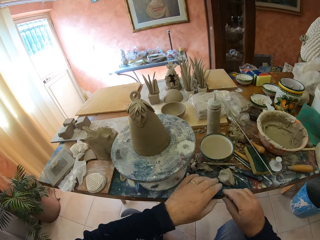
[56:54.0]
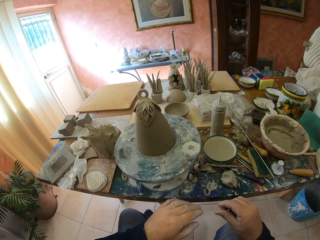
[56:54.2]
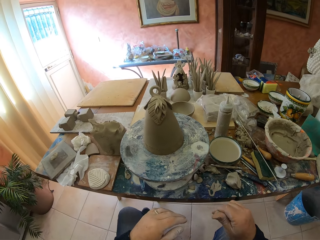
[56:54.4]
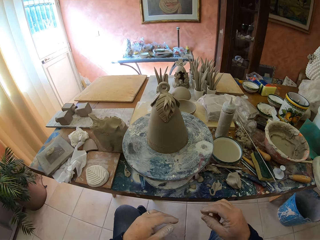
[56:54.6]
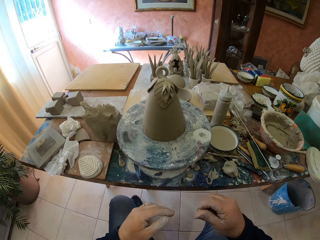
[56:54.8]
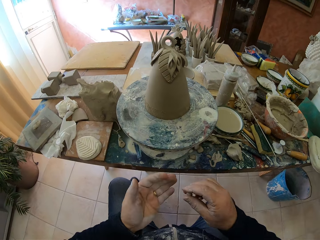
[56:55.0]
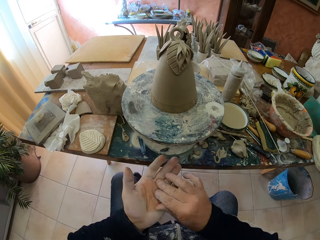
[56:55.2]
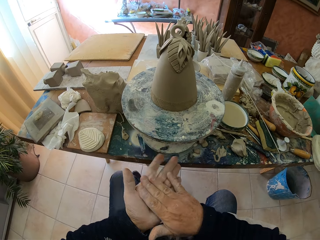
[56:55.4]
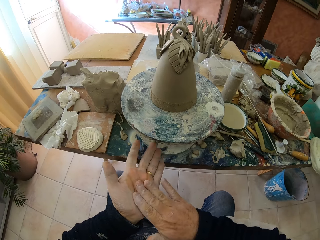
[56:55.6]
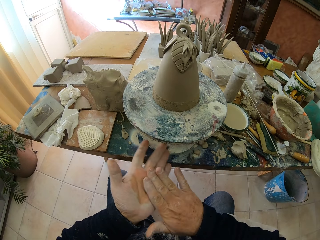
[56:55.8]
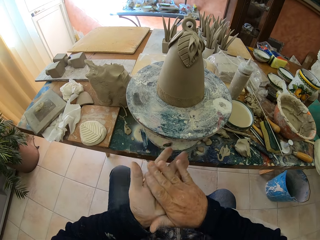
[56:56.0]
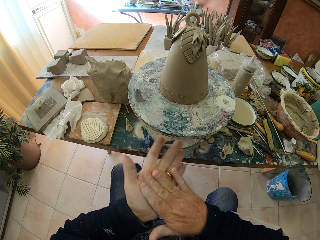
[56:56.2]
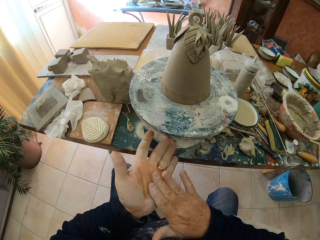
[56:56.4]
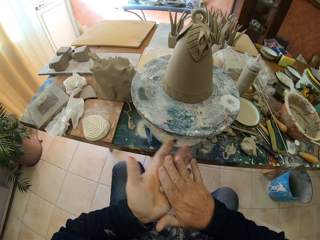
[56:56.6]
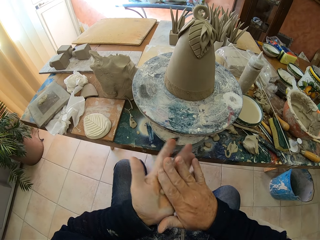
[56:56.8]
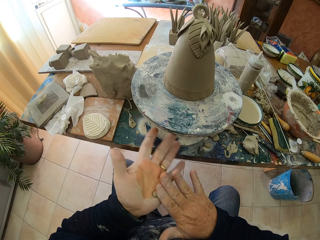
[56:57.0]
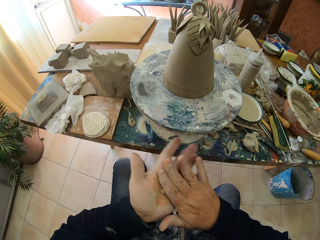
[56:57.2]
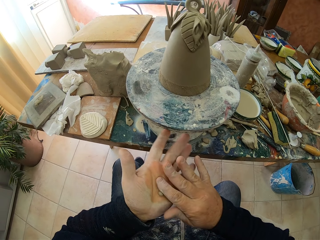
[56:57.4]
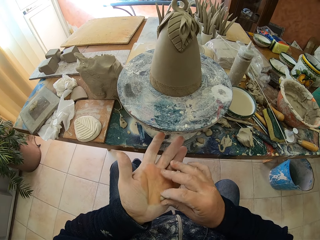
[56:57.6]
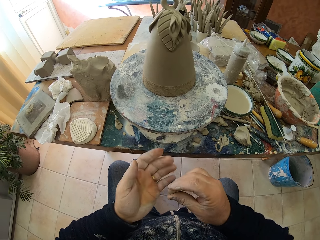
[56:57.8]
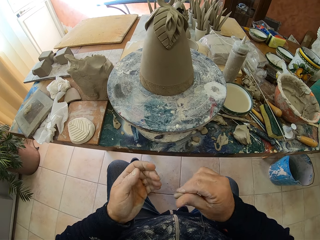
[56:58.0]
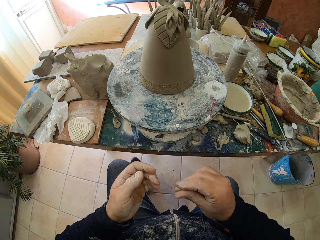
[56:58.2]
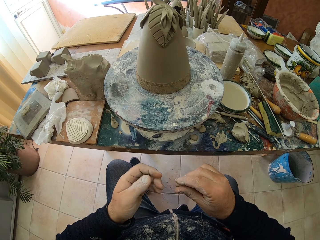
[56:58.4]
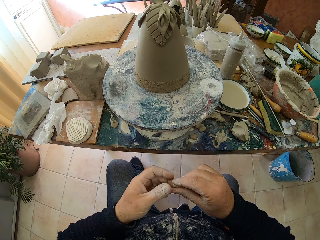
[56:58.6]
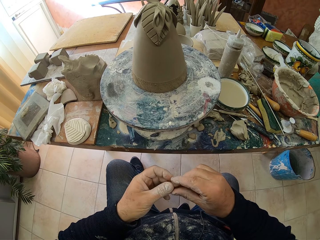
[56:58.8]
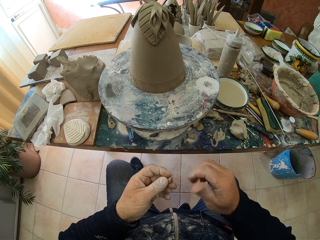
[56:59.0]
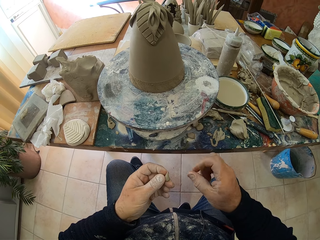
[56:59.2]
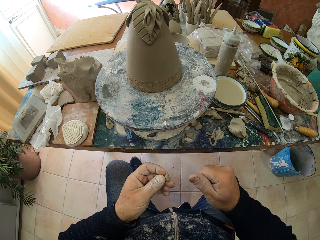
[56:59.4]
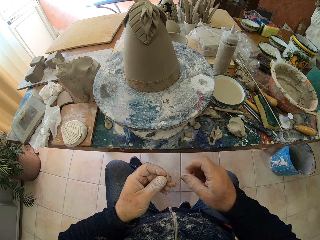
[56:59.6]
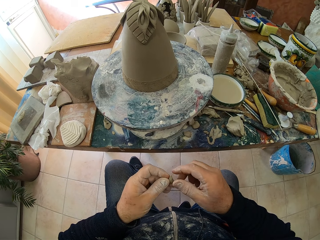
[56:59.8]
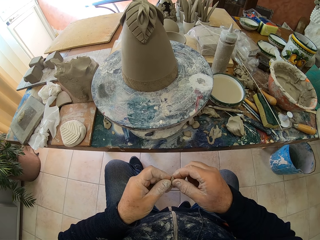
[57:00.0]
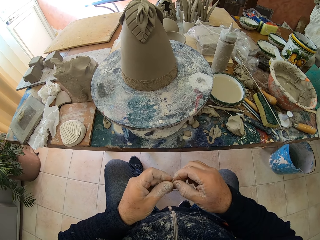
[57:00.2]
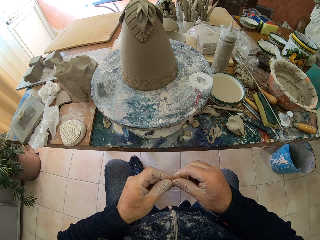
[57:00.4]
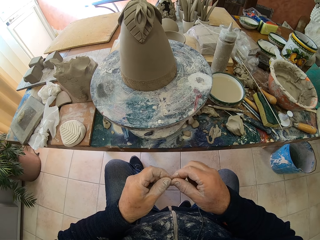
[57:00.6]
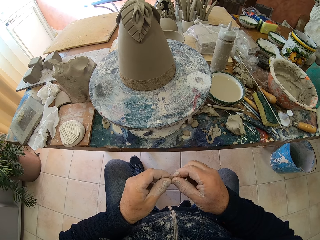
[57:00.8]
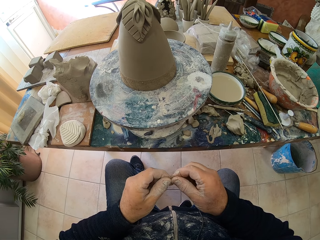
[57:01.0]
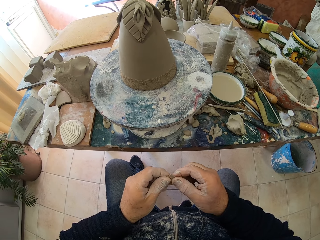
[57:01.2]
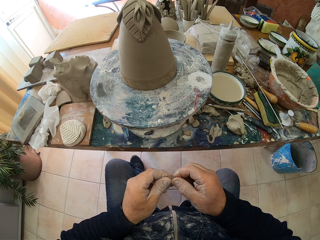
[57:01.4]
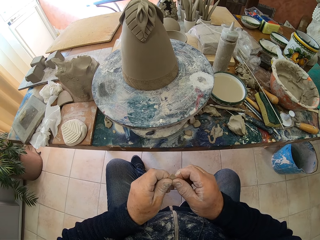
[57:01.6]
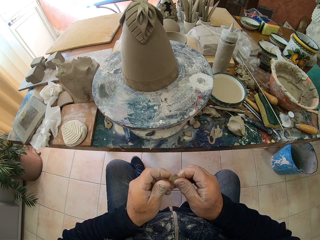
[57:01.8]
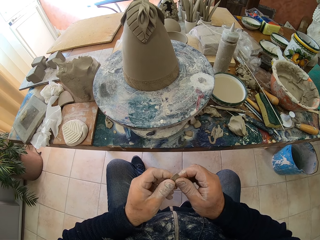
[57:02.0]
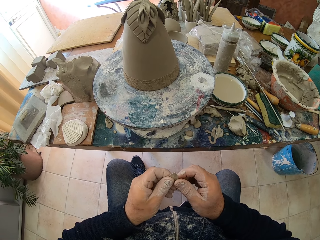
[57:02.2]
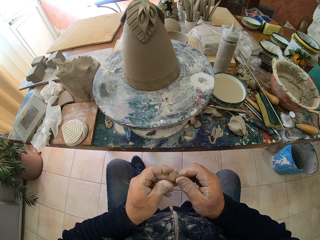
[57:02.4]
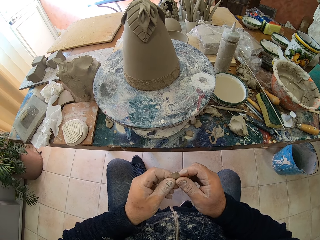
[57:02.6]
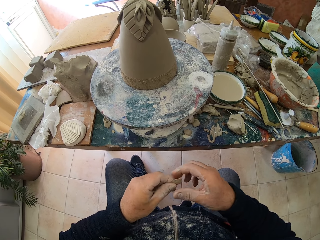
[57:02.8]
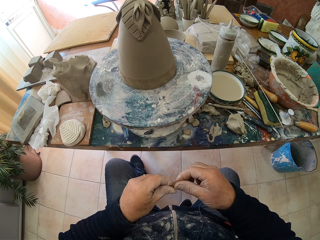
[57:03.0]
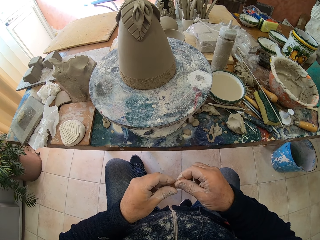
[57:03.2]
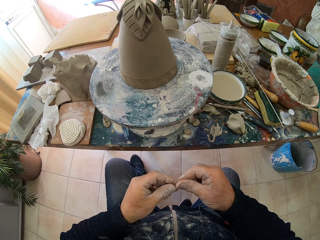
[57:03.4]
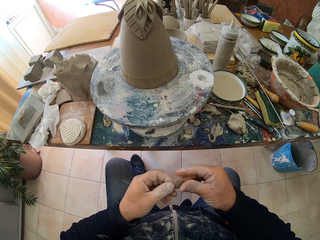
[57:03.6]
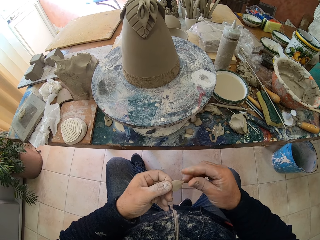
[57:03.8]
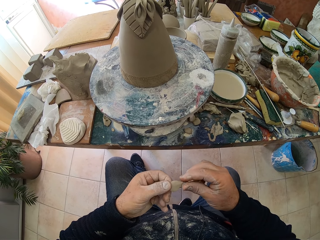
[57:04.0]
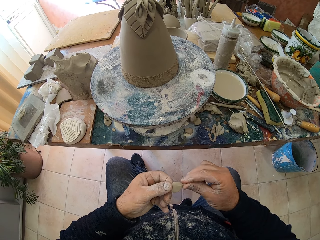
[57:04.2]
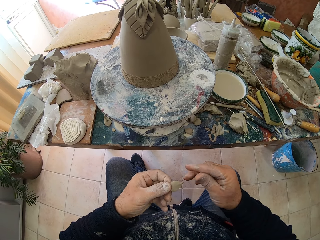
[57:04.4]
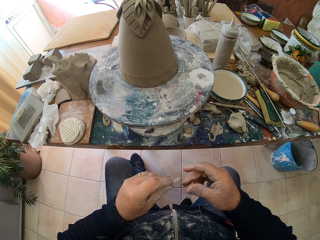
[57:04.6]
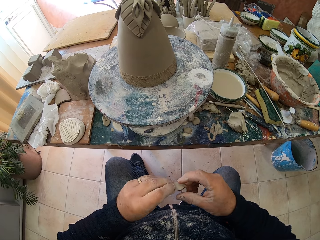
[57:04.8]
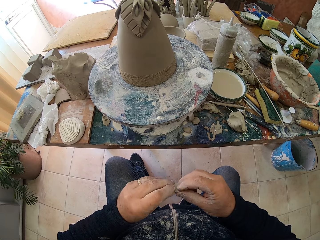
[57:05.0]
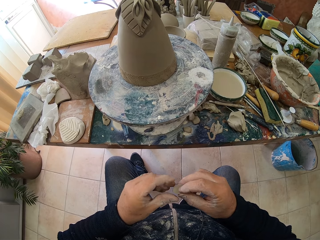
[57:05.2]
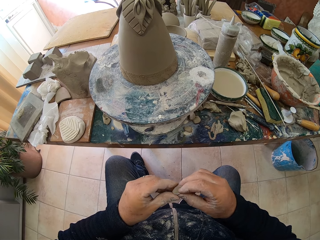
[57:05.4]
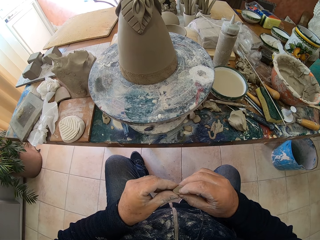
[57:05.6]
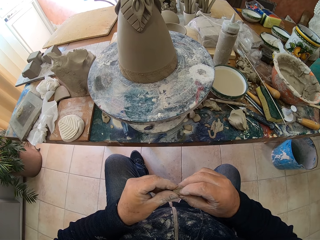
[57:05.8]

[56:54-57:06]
The camera wearer picks molding clay from the table. He molds the clay on the hands. He rubs the molding clay in his hands. He makes a leaf. He shapes the molding clay.

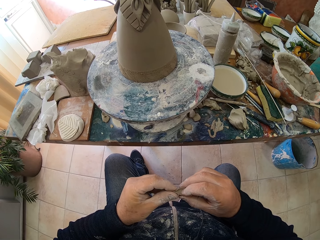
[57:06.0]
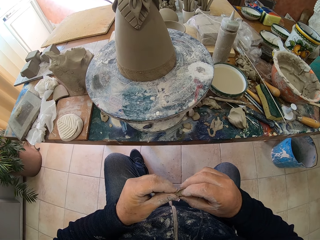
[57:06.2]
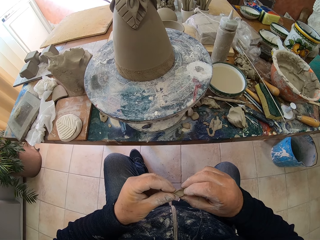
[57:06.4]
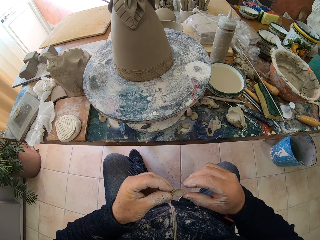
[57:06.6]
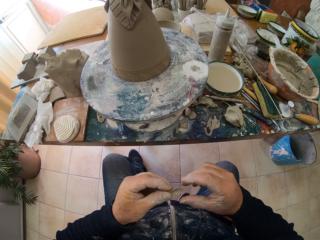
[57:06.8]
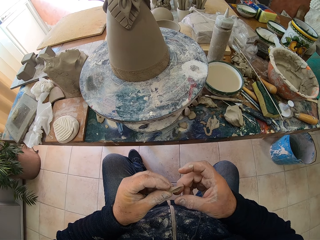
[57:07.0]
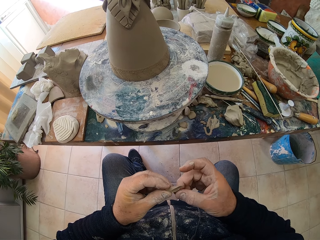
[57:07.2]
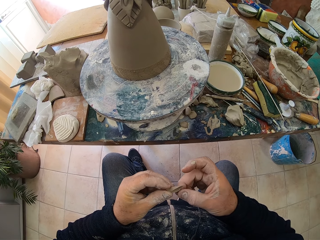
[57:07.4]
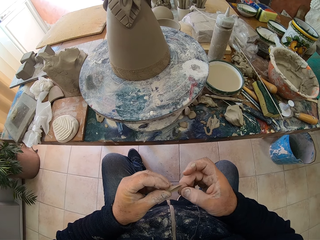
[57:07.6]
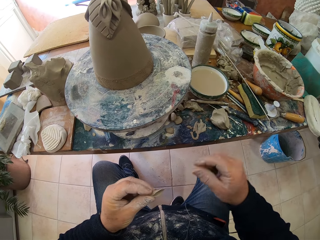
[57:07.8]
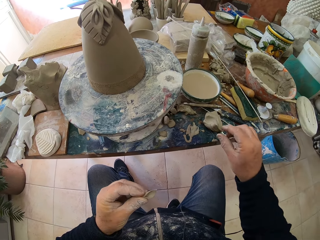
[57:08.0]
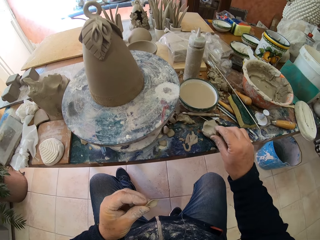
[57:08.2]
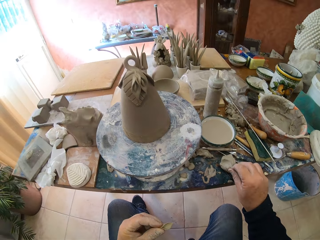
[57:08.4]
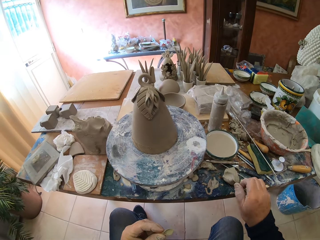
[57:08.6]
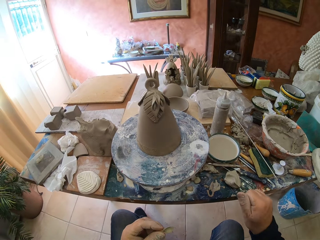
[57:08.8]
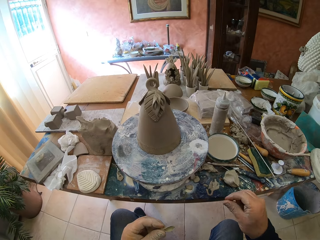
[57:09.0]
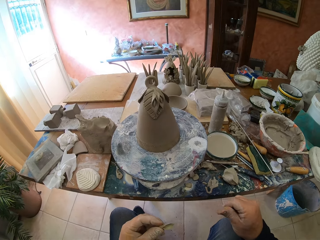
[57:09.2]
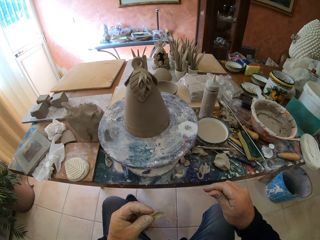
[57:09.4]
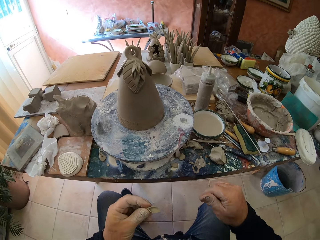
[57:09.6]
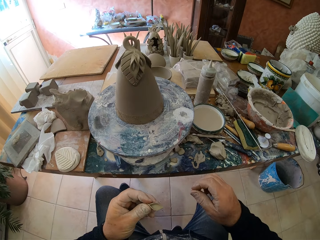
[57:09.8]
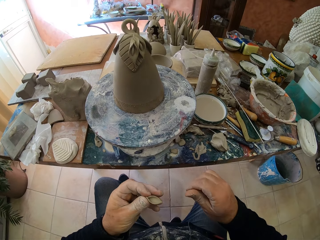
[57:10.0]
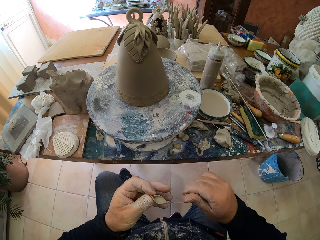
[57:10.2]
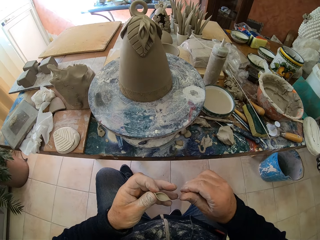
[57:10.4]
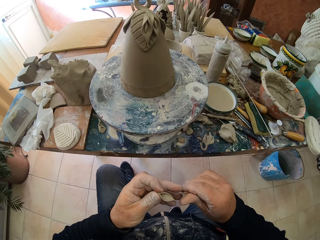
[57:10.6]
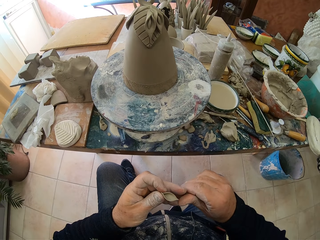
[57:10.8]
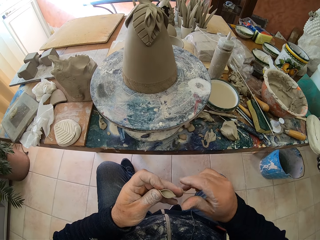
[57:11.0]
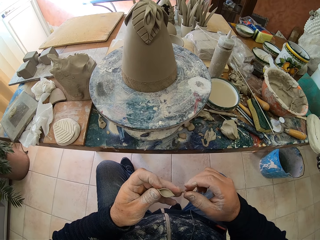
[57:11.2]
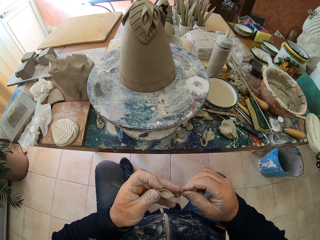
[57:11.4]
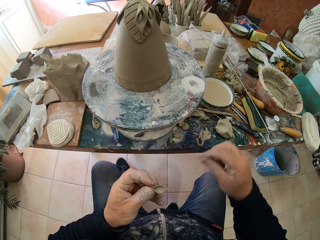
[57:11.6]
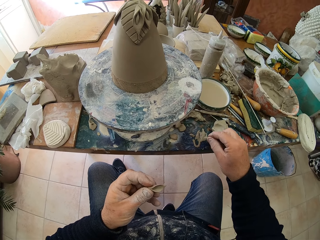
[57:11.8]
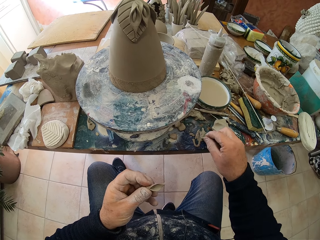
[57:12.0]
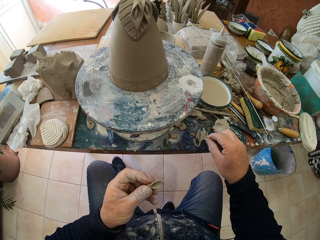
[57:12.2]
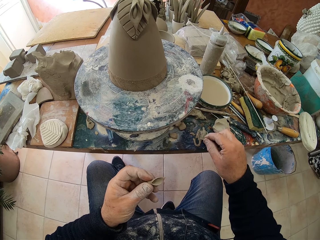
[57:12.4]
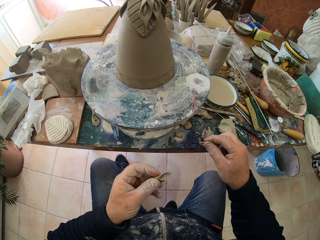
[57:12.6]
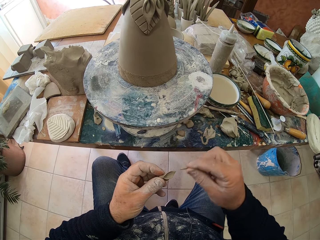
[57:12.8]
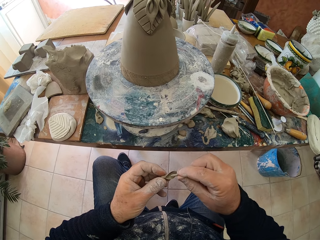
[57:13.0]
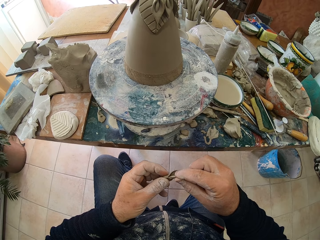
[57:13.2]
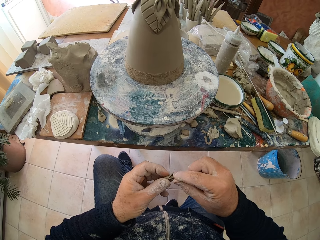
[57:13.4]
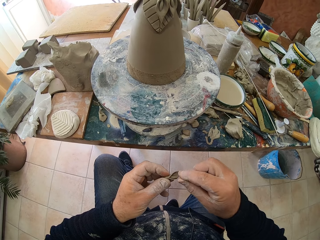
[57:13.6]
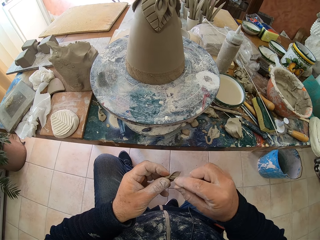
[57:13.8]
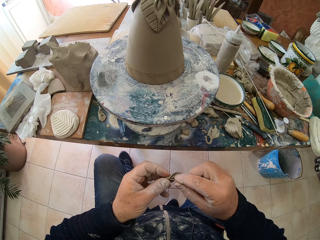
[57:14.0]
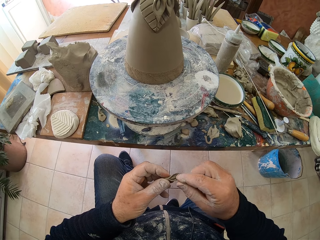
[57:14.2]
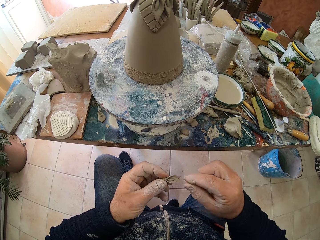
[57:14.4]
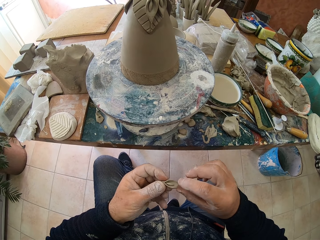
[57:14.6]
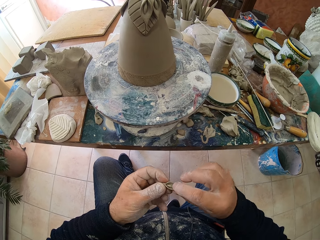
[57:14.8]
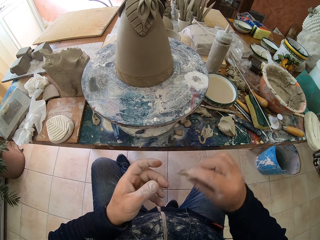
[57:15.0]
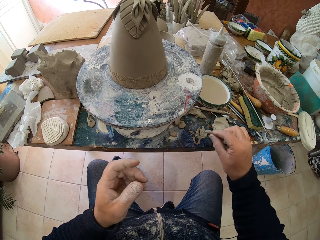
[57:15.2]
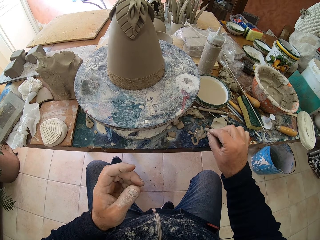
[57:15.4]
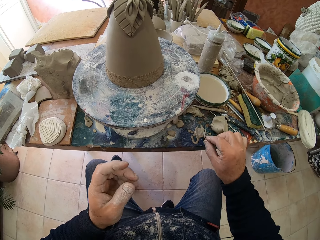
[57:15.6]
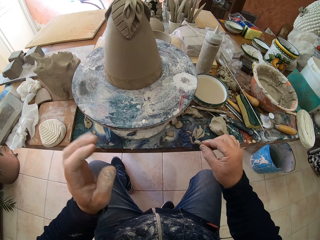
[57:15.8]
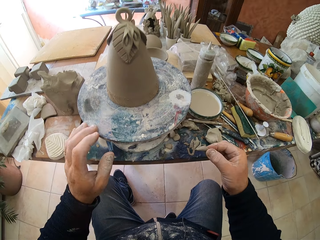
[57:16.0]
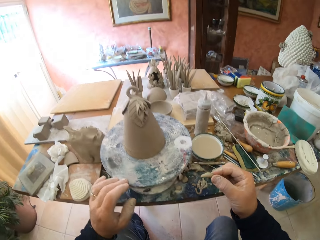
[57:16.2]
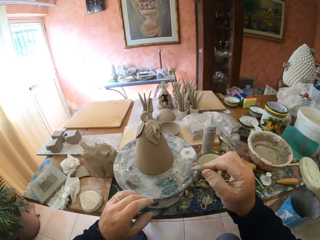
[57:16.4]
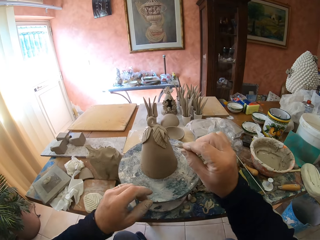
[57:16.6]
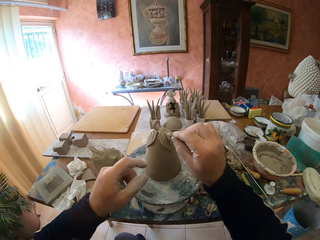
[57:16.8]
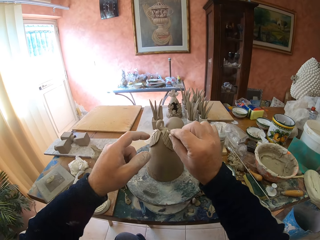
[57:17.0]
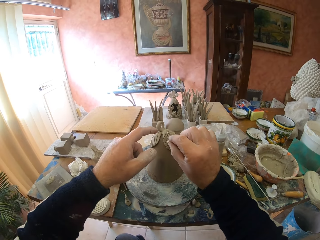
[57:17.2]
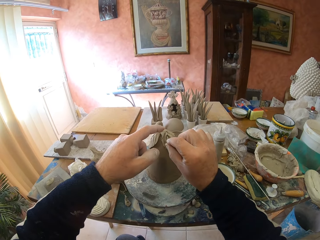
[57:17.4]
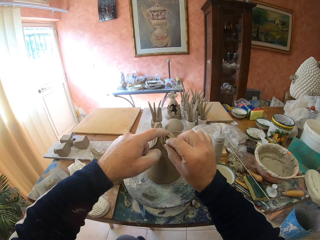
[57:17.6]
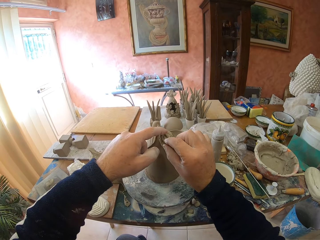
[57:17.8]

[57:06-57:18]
The camera wearer picks molding clay from the table. He rubs the clay with his right fingers, and again. He puts the clay in the shaped clay. He dips the clay in some liquid on the table. He adds the shaped clay on the molded clay.
